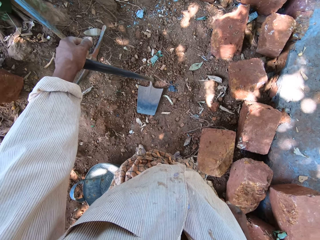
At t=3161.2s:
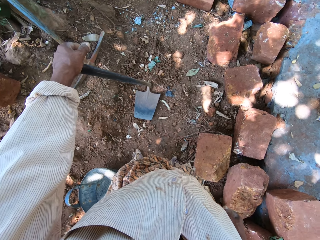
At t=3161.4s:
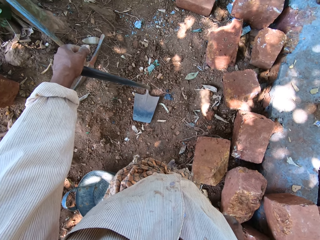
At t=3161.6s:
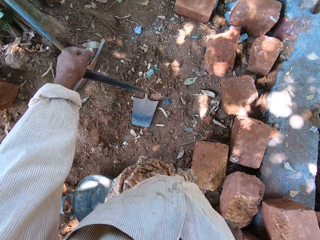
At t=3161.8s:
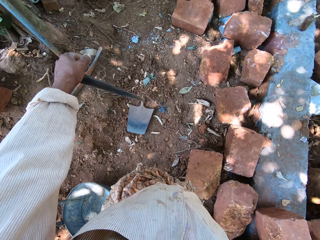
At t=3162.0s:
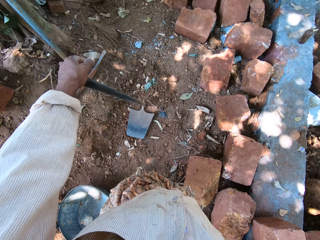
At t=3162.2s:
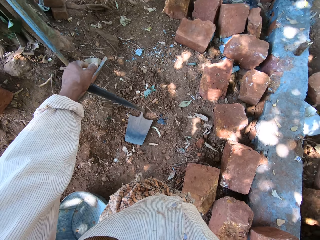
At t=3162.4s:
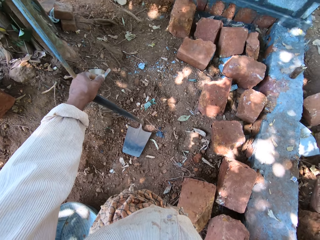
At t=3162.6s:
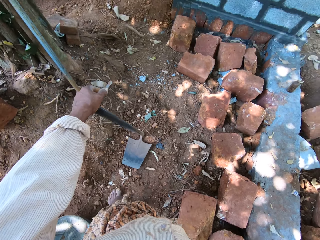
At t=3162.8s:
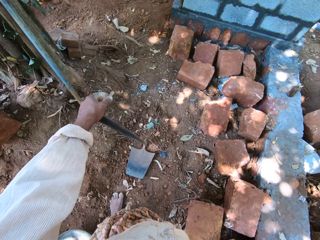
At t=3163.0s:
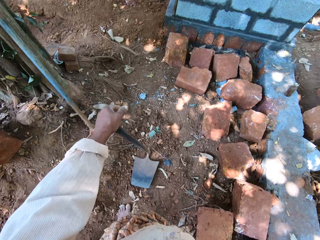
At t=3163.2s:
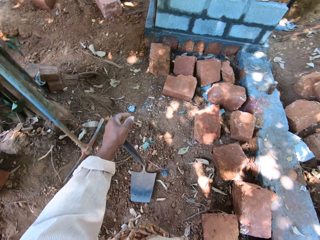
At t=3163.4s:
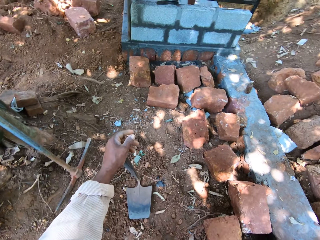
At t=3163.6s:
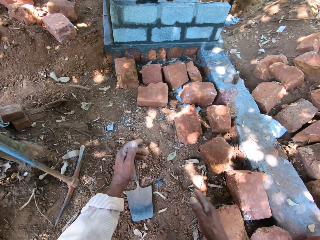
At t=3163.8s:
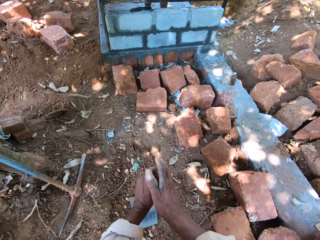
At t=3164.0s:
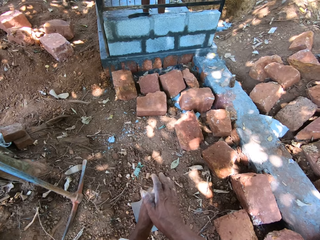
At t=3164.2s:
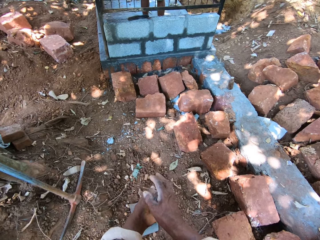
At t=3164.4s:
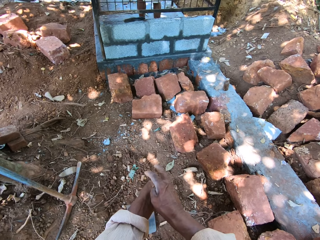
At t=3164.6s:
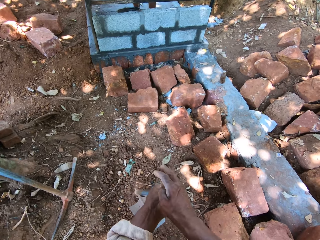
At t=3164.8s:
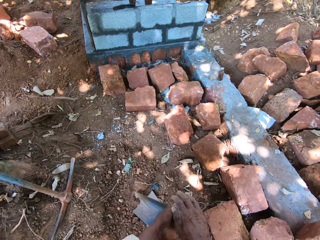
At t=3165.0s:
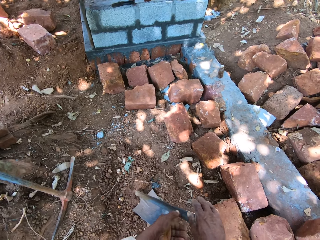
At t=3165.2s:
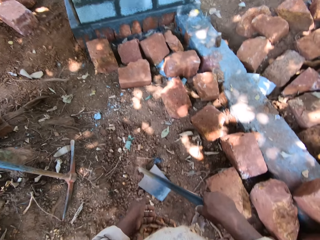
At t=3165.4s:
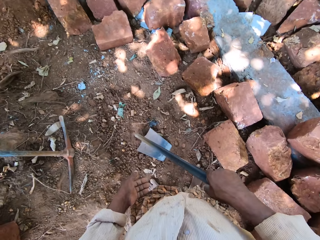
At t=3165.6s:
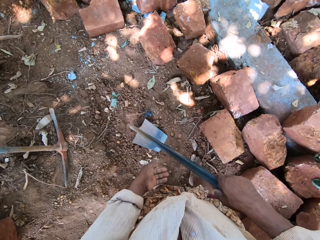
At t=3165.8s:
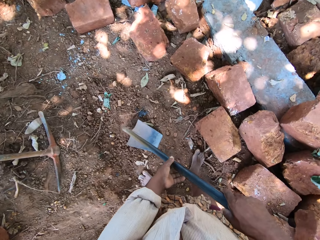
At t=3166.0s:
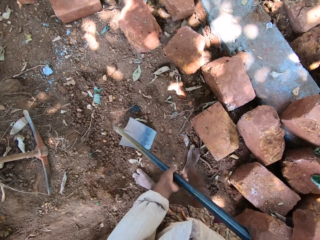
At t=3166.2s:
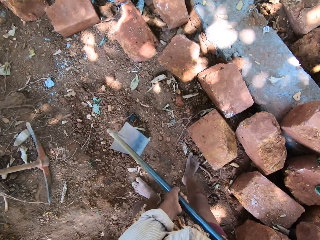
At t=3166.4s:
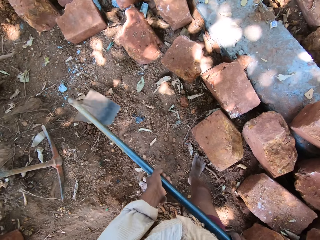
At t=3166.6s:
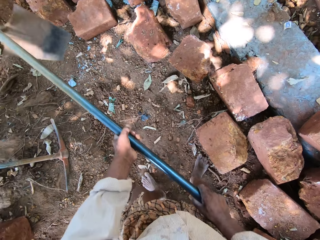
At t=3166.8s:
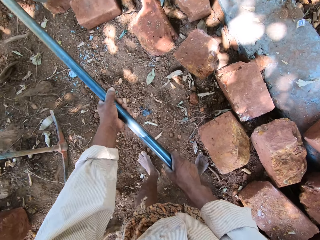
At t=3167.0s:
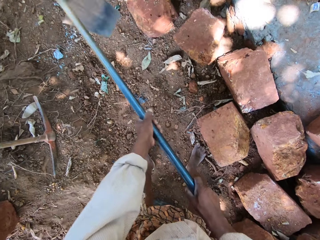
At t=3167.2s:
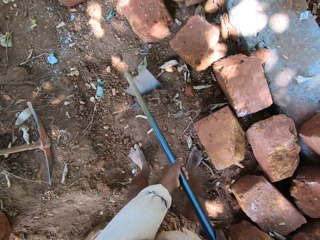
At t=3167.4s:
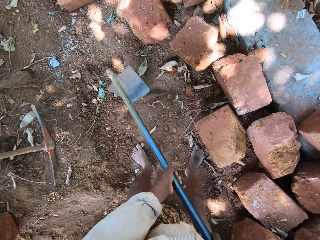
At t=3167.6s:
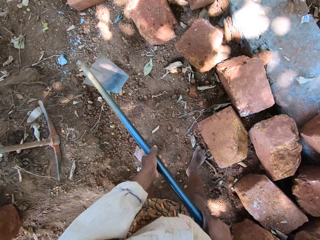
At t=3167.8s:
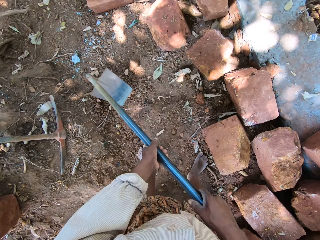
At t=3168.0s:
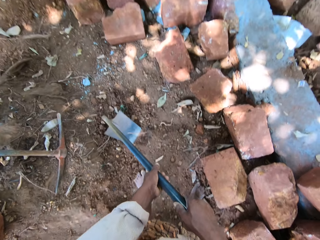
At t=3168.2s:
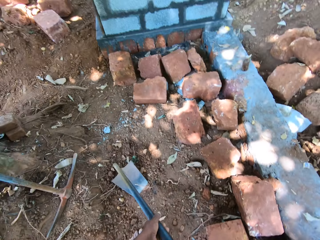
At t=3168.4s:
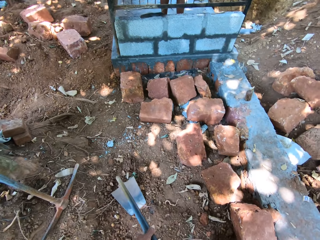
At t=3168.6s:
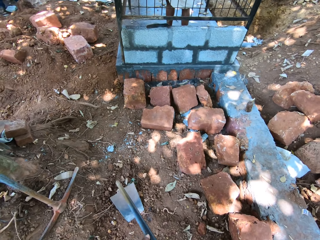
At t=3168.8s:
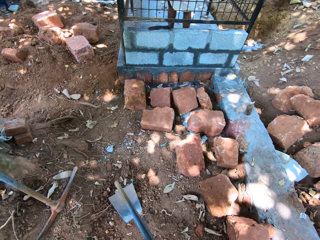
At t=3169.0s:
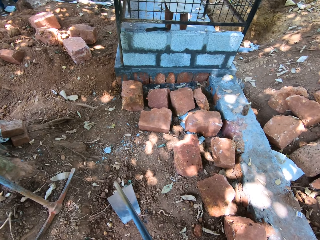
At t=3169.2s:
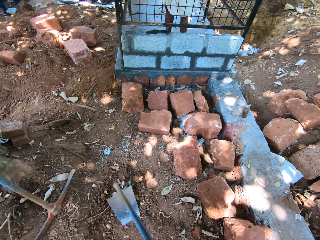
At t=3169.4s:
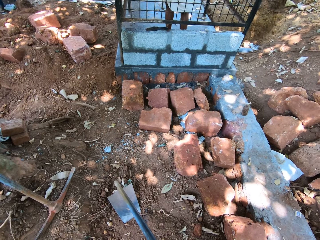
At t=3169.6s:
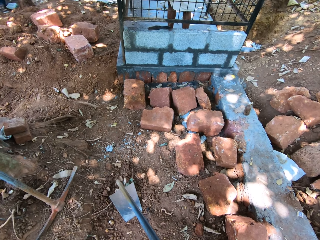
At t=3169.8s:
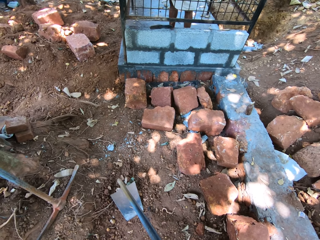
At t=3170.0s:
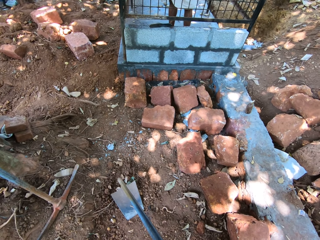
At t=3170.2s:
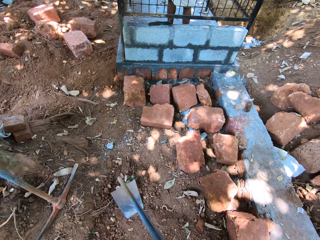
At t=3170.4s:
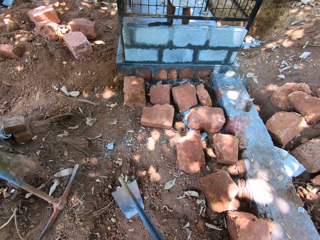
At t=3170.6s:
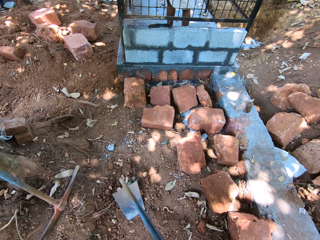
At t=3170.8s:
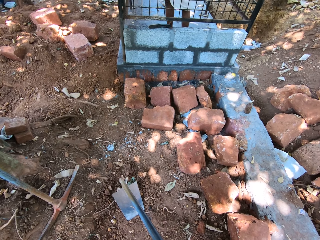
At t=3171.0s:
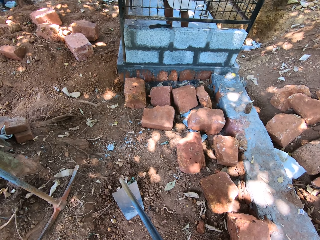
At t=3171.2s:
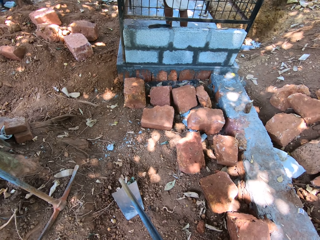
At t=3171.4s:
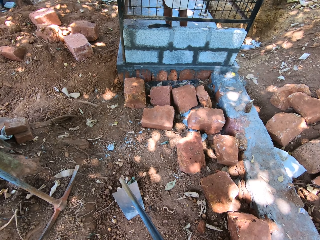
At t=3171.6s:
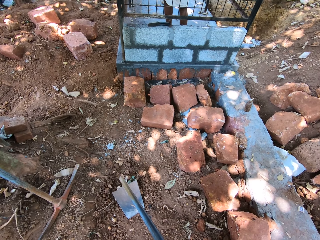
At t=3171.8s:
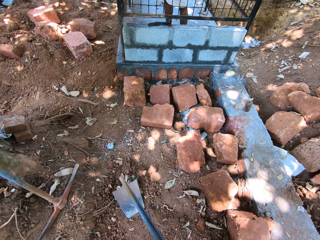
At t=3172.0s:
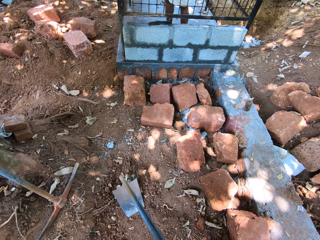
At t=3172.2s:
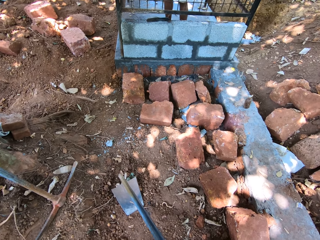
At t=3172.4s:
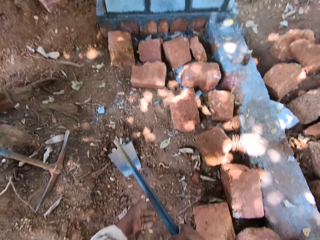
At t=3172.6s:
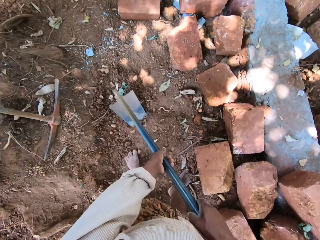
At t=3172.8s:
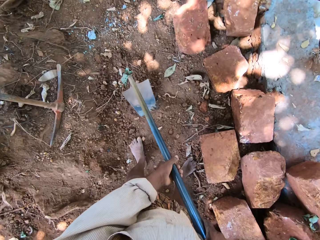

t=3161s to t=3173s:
The camera wearer holds the hoe with both hands. He packs sand from the ground with the hoe in both hands. He ploughs the ground.

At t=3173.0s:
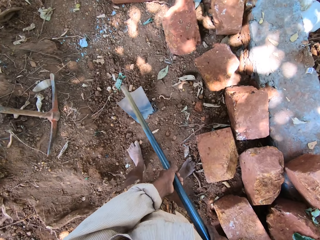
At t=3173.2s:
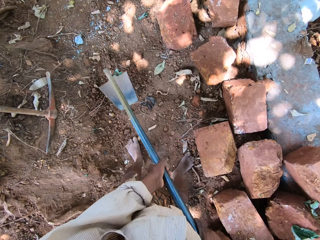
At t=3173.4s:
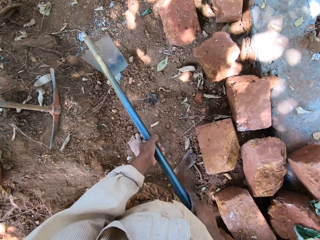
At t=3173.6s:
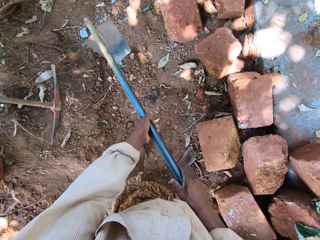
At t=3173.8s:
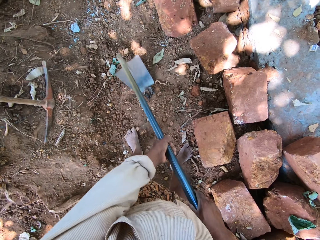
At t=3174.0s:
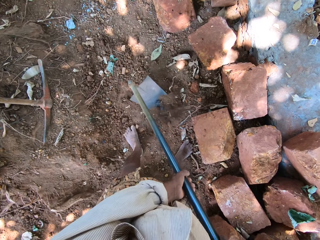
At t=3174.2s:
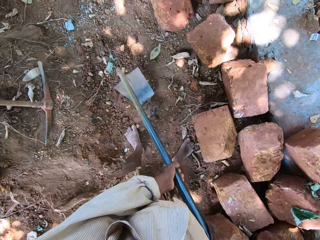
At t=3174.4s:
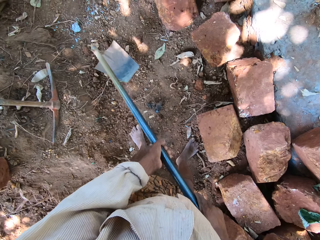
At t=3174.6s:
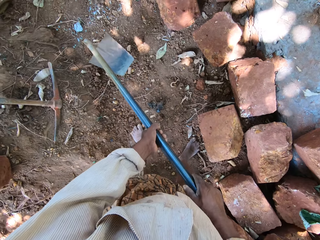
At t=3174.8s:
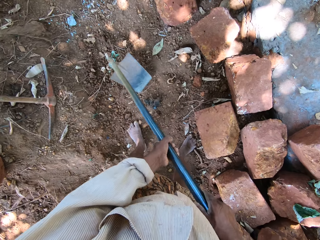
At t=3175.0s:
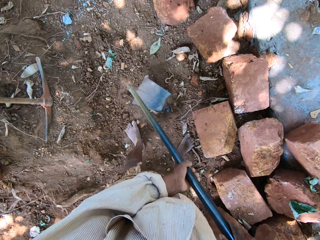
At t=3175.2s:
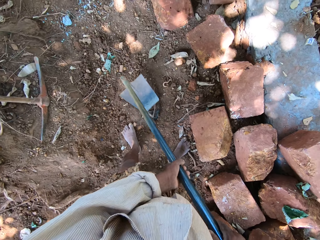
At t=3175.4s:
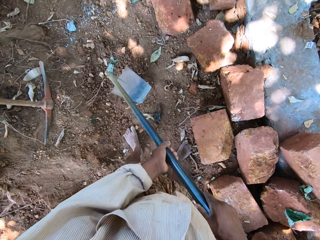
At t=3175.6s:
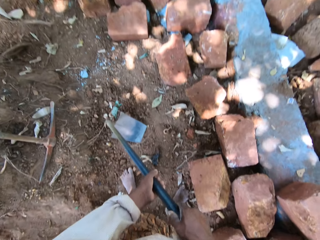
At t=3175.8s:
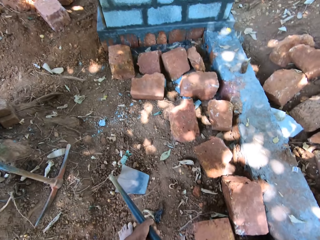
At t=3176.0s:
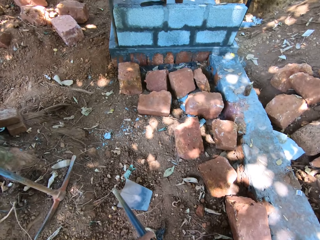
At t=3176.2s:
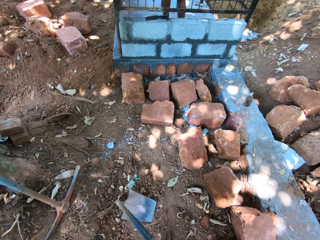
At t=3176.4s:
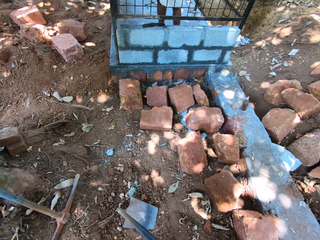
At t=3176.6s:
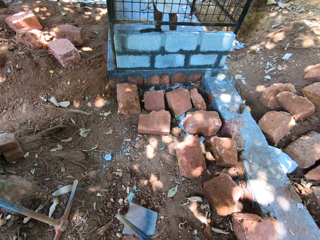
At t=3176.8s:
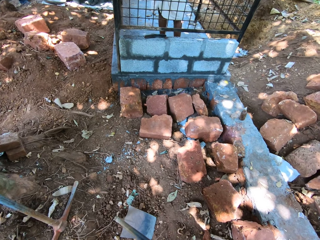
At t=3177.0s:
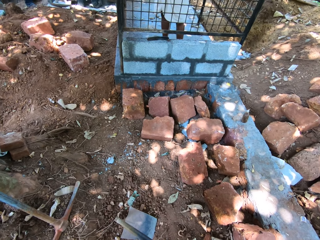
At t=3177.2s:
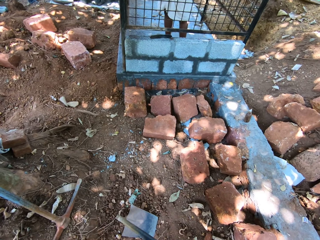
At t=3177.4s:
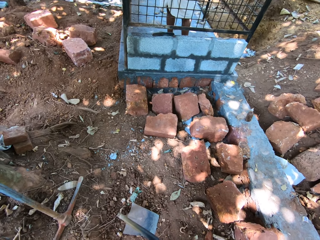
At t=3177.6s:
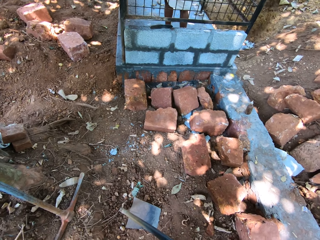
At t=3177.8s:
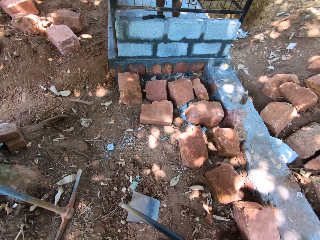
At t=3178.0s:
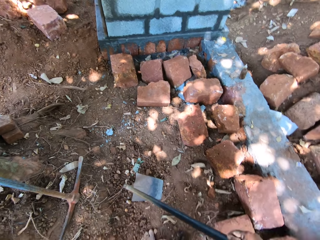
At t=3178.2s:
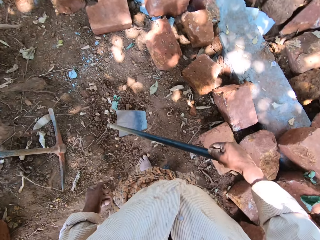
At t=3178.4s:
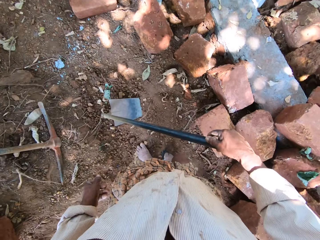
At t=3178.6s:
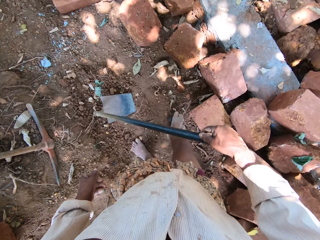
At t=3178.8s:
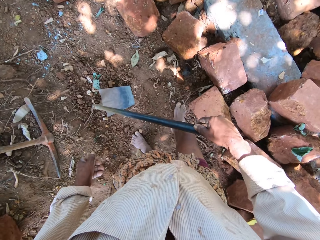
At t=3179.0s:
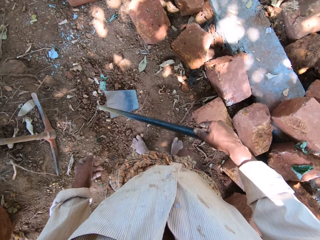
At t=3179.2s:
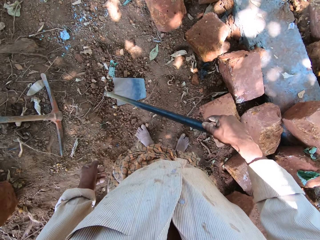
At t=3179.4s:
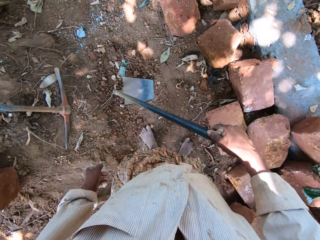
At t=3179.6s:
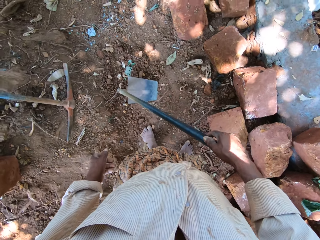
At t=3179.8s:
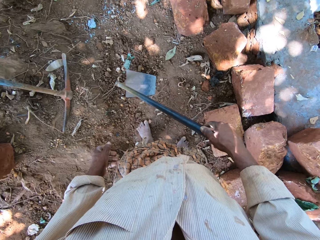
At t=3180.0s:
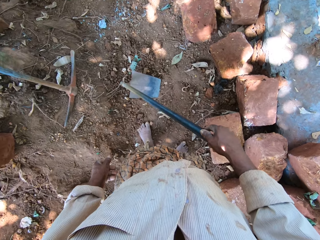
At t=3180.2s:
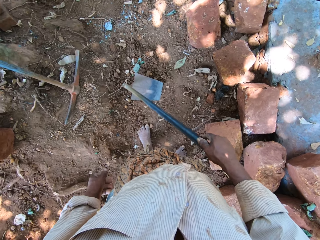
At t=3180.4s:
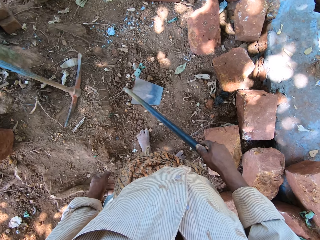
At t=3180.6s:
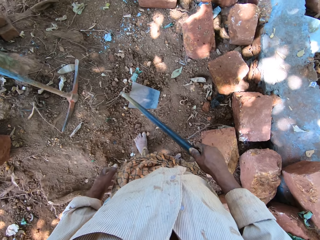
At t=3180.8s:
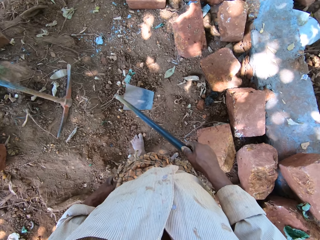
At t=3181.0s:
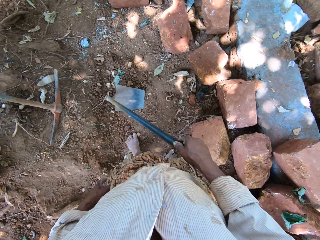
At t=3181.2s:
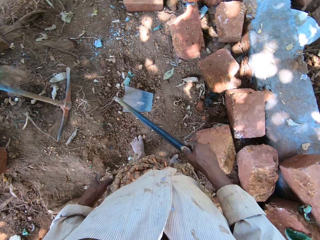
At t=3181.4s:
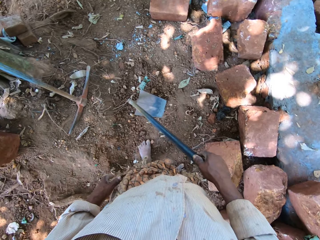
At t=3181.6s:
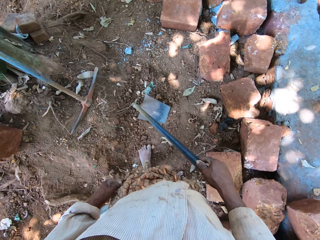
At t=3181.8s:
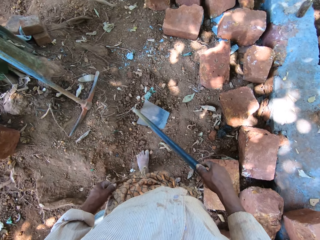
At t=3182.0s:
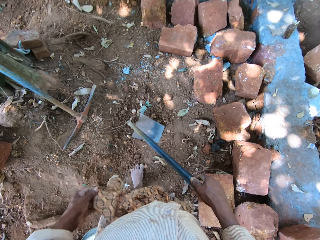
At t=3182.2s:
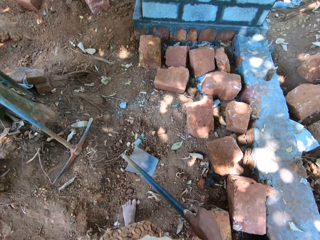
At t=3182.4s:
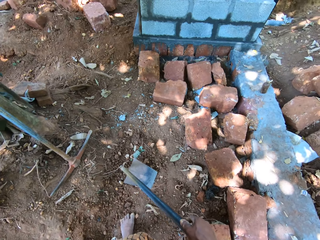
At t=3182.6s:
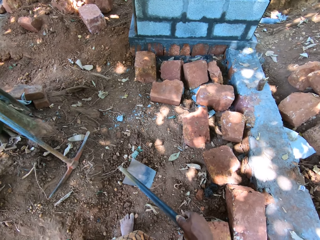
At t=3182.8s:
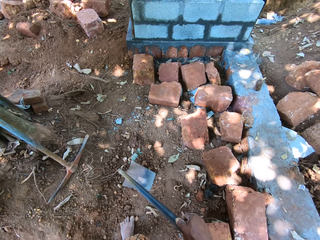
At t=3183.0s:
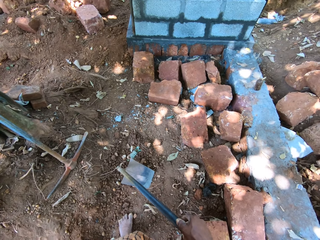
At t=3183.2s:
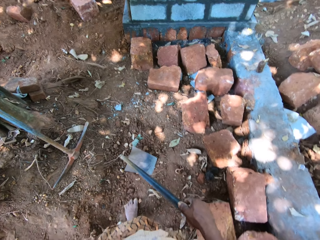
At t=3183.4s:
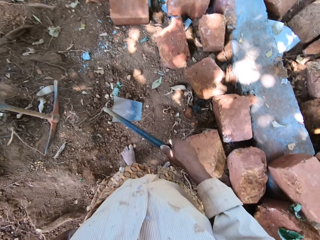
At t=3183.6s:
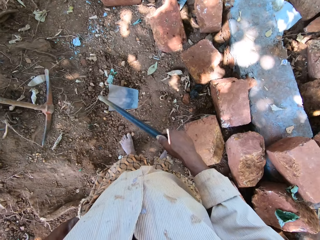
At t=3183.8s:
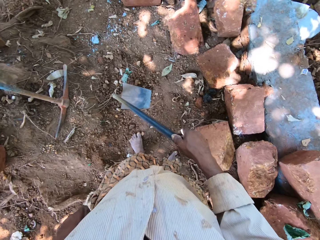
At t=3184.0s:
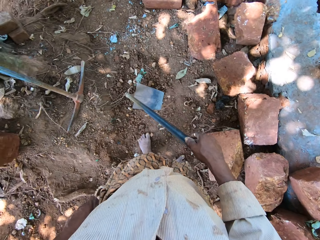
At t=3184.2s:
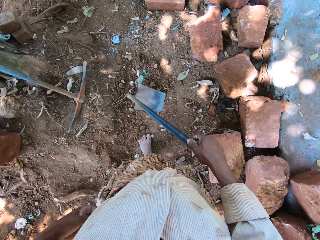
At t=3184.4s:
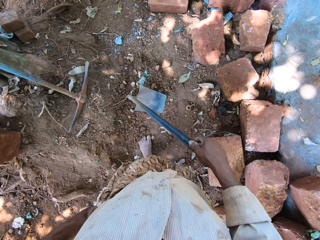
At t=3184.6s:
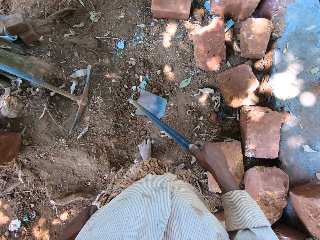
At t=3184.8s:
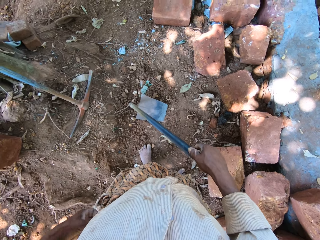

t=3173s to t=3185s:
The camera wearer looks around. He holds the hoe on the ground with his right hand. He kicks a stone on the ground with his right leg. He adjusts his cloth with his left hand.
